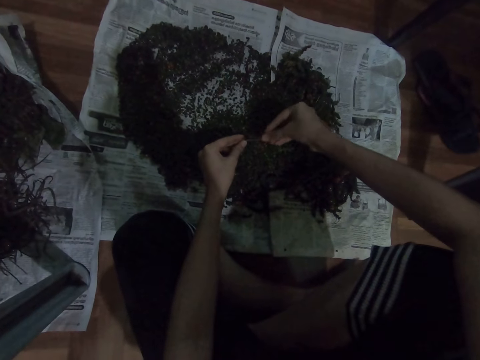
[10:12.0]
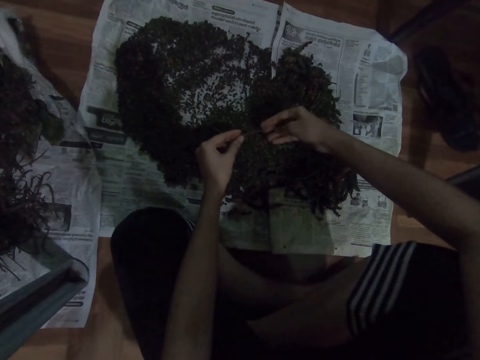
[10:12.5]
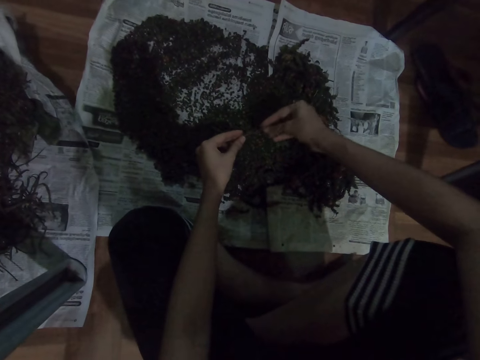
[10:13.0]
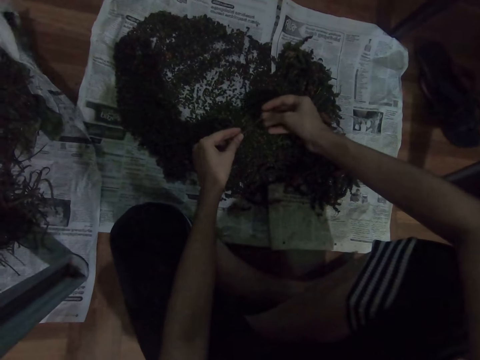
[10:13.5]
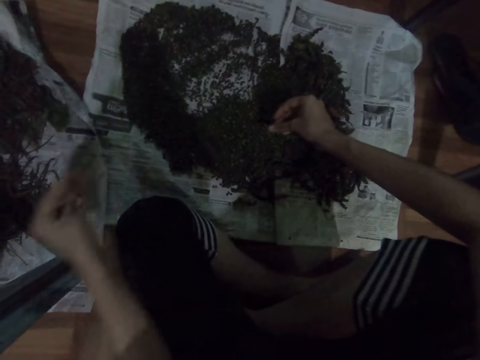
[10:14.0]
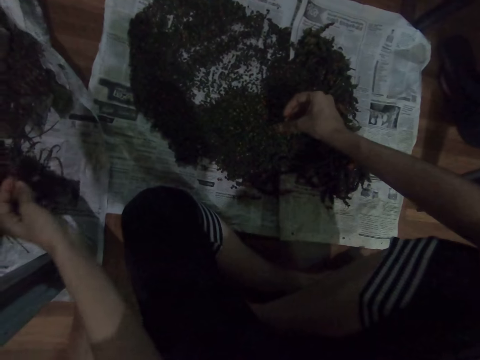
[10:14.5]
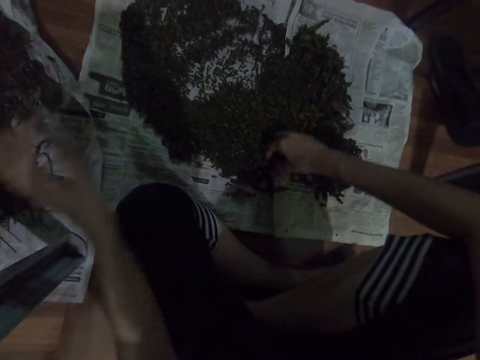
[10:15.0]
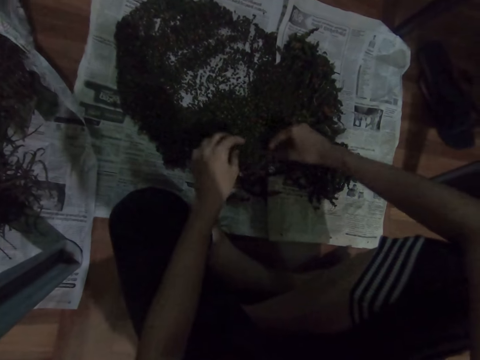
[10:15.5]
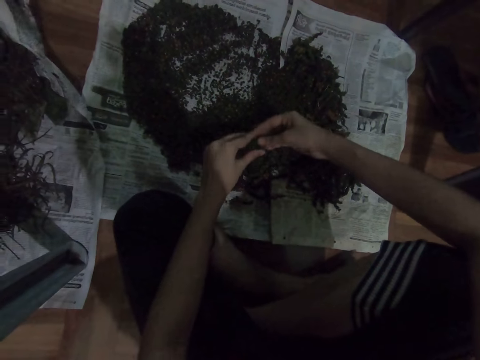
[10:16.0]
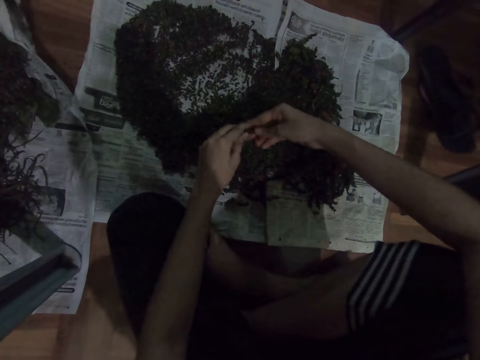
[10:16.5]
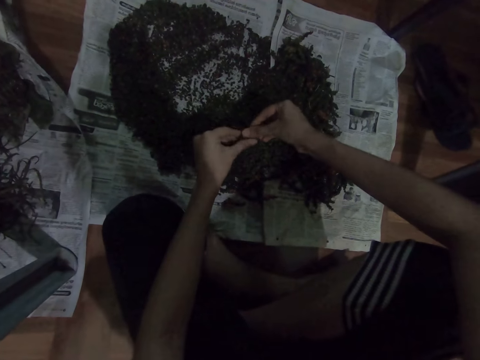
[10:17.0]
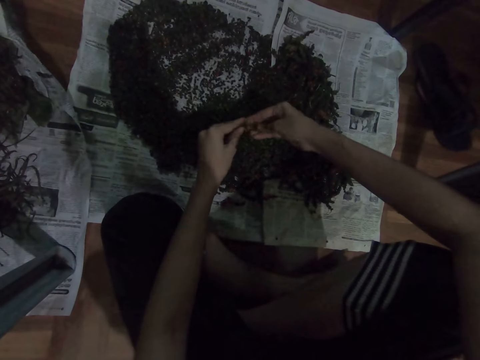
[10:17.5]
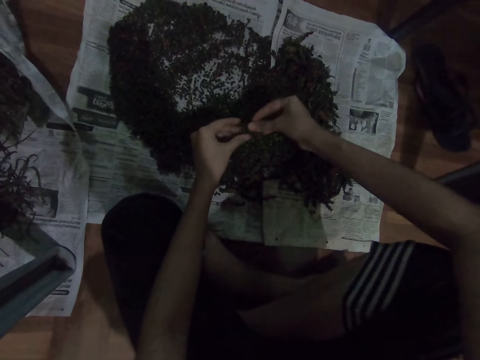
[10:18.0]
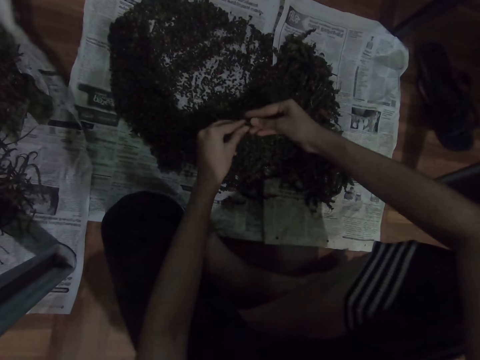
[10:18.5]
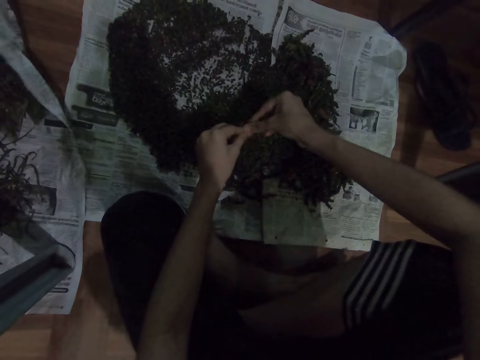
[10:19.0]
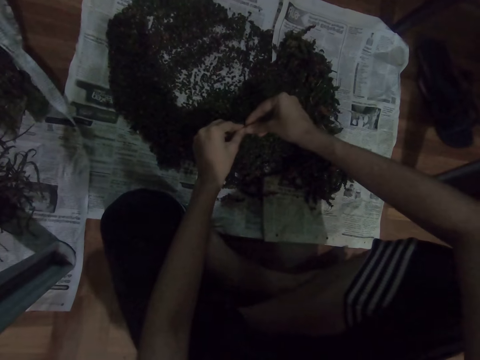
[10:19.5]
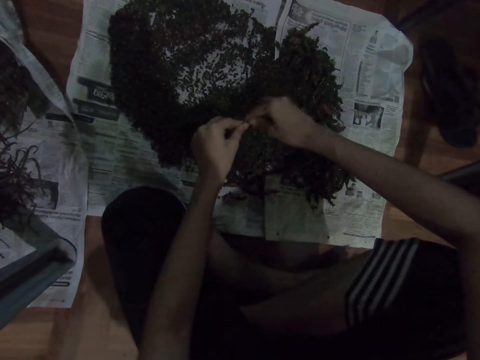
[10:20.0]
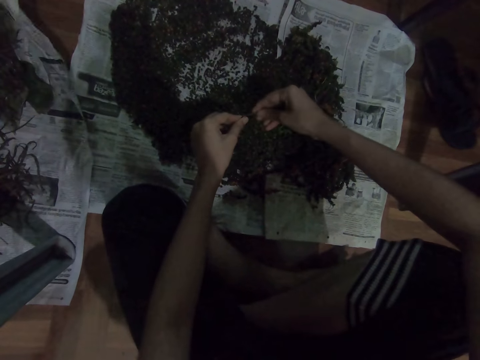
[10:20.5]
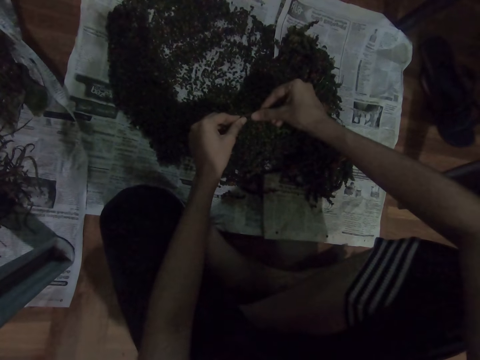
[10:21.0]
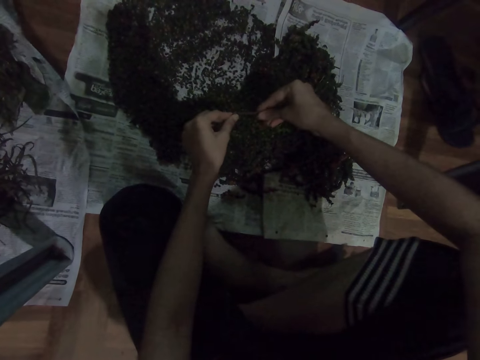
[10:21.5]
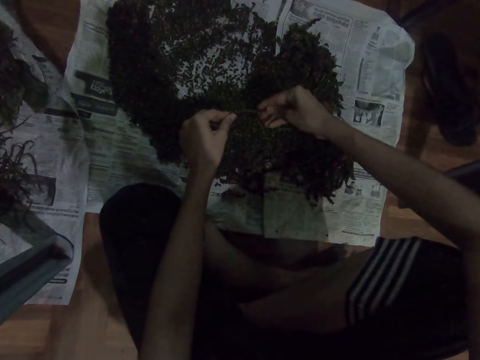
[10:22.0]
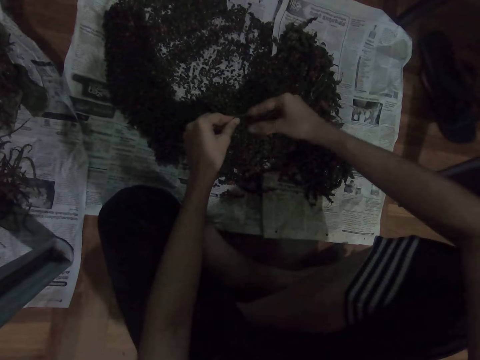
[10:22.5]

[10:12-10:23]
The camera wearer drops the herbs on the magazine paper. They place the dirt on the paper. They pick the vegetables. They scrub off the outer core of the herbs. They select the vegetables.

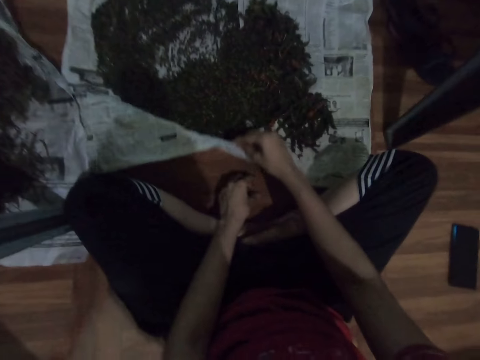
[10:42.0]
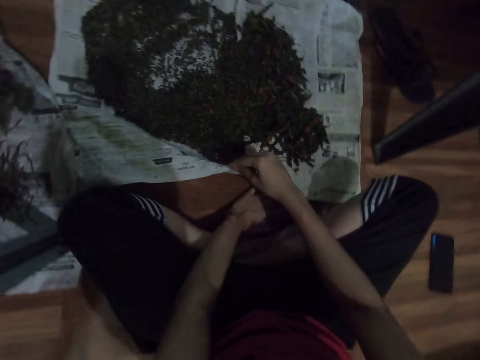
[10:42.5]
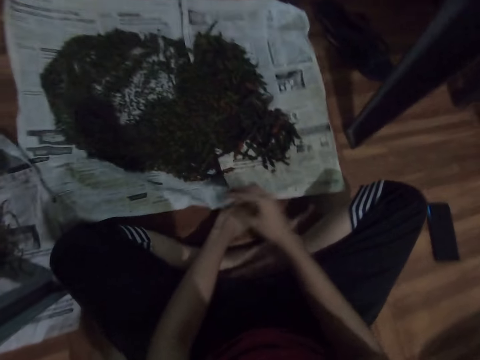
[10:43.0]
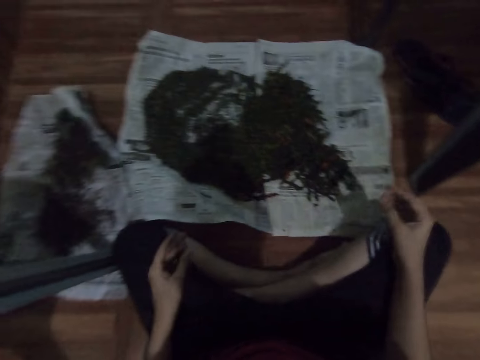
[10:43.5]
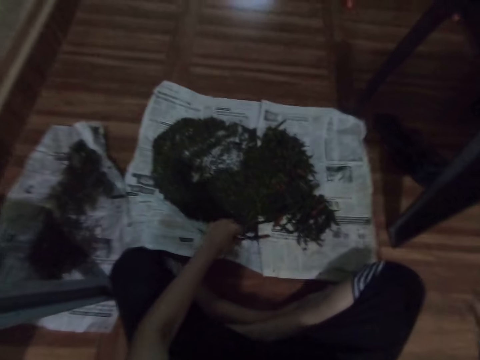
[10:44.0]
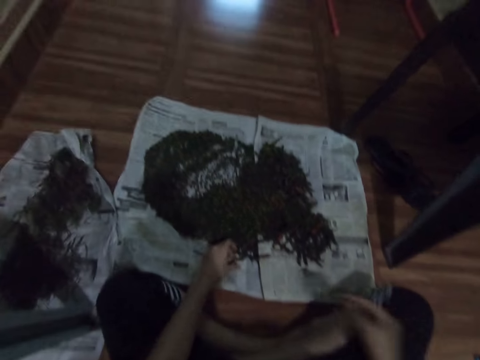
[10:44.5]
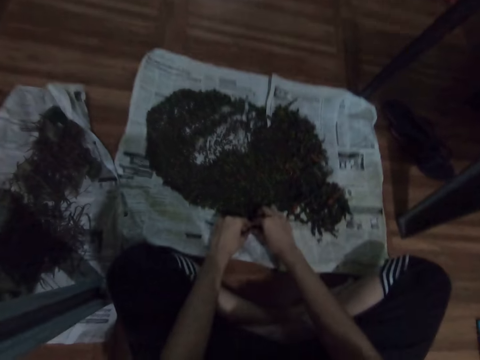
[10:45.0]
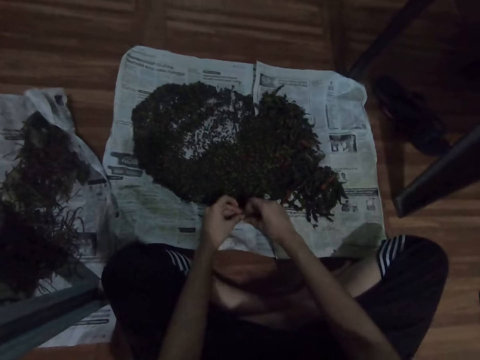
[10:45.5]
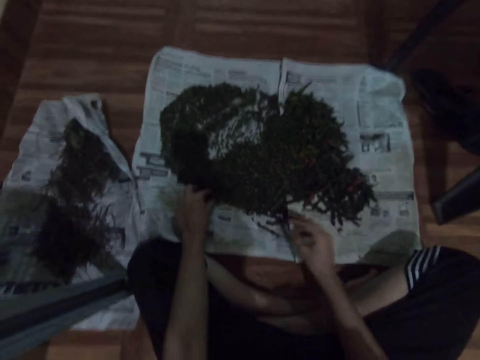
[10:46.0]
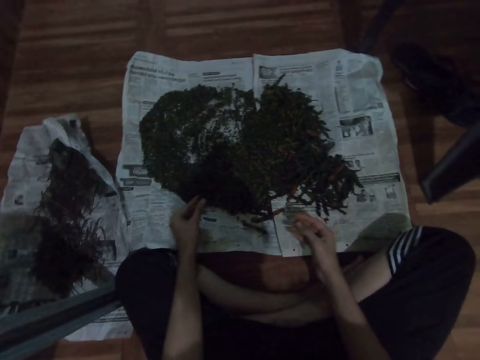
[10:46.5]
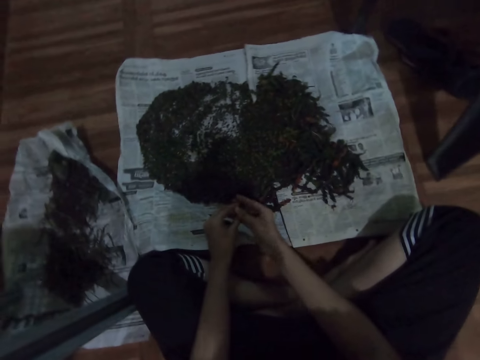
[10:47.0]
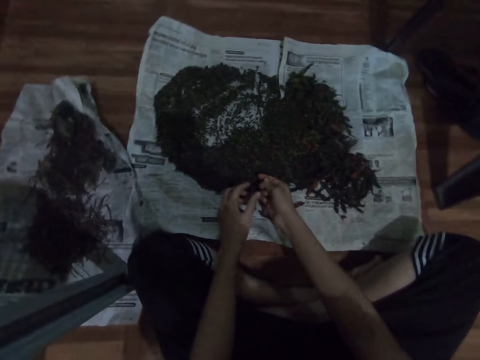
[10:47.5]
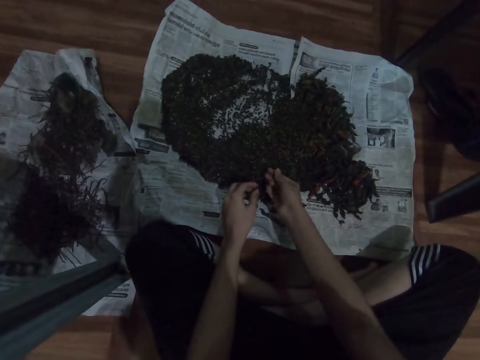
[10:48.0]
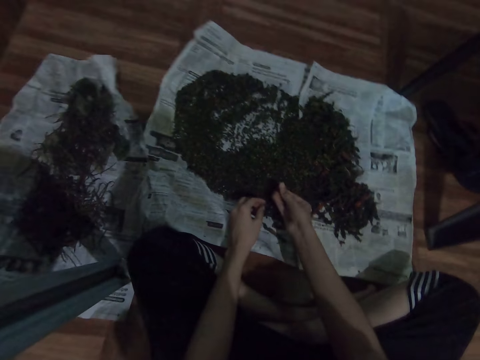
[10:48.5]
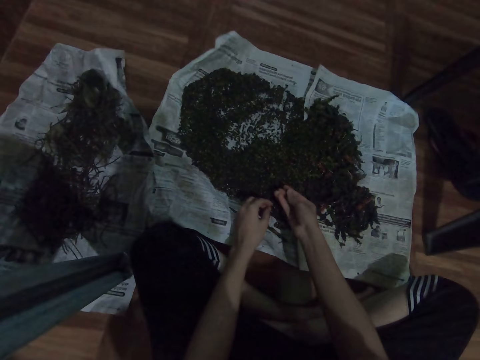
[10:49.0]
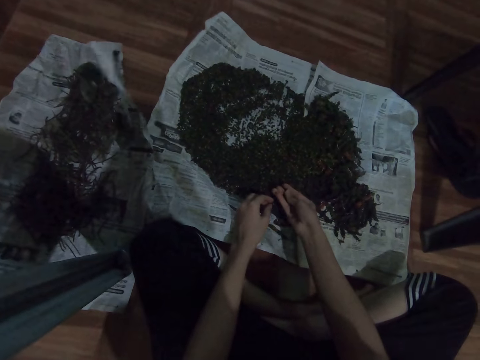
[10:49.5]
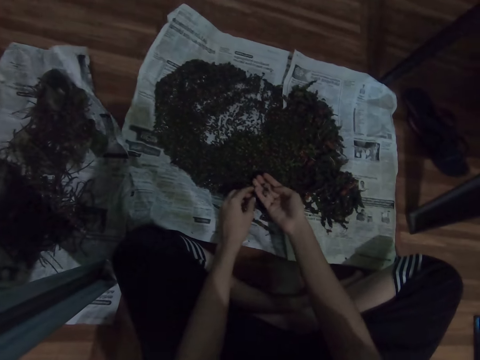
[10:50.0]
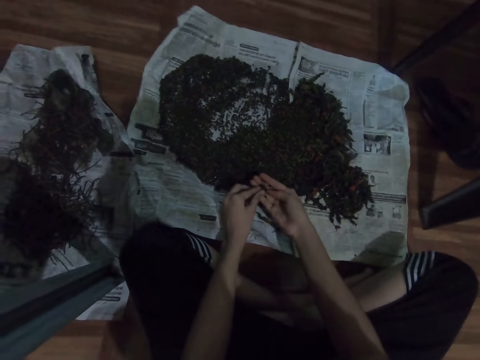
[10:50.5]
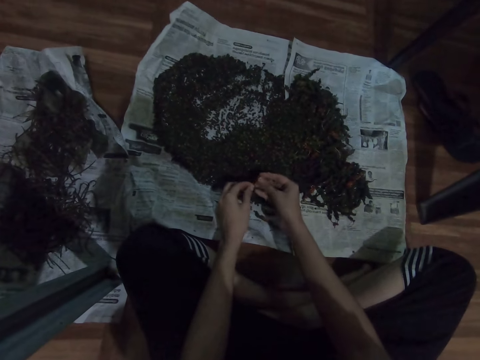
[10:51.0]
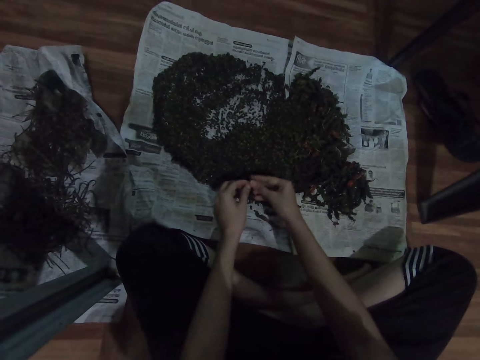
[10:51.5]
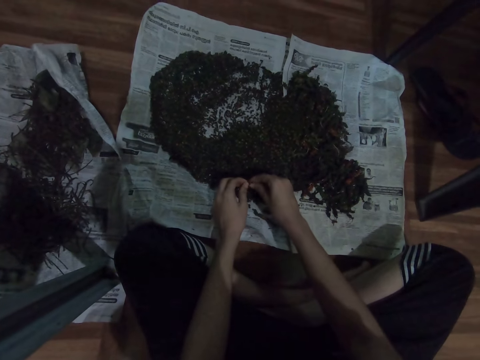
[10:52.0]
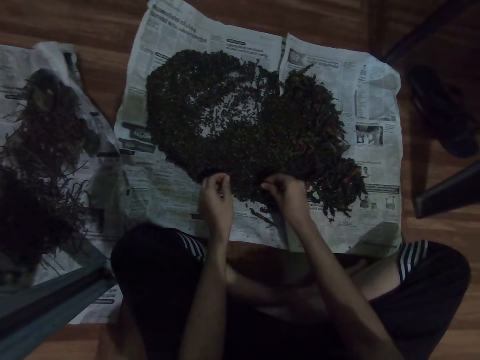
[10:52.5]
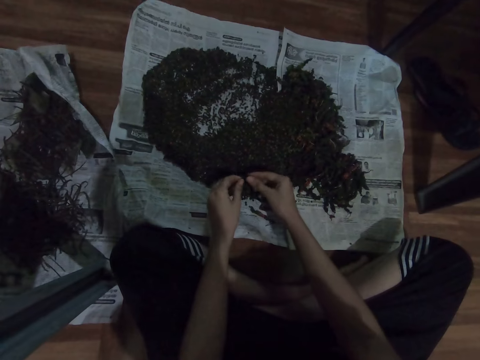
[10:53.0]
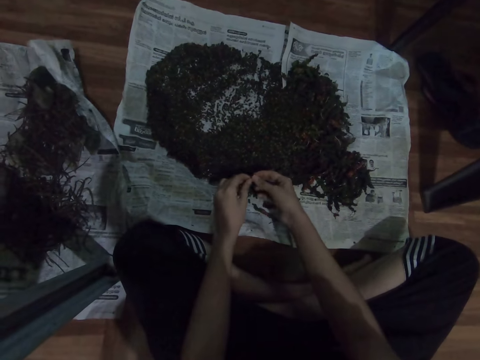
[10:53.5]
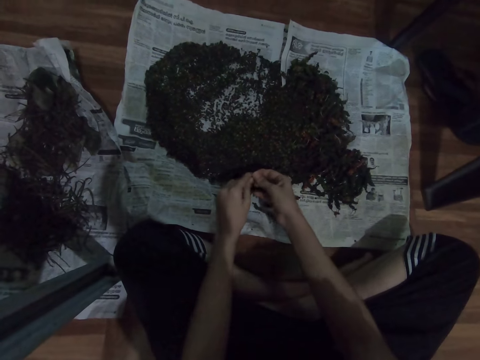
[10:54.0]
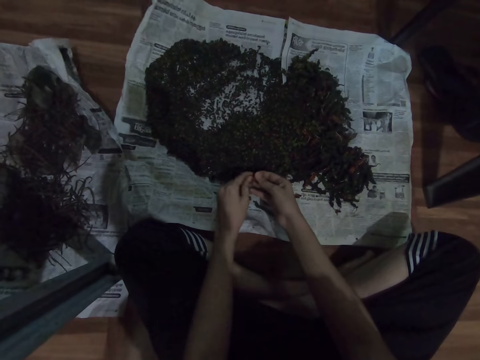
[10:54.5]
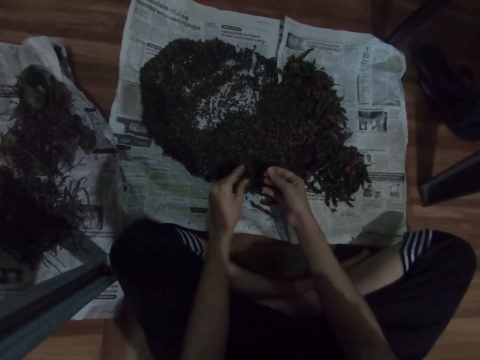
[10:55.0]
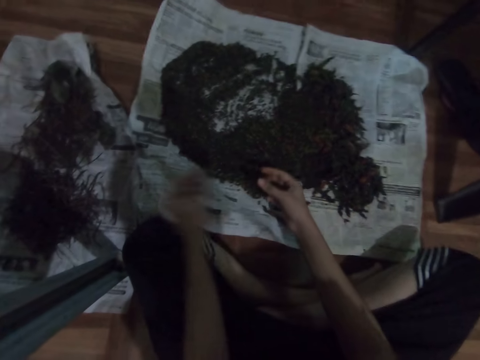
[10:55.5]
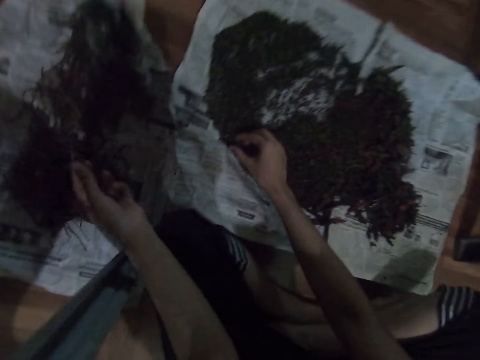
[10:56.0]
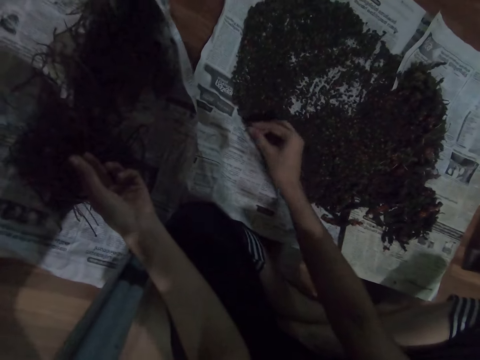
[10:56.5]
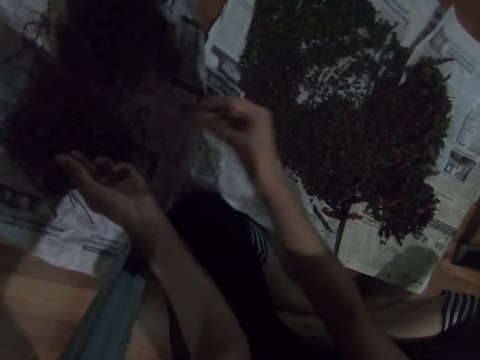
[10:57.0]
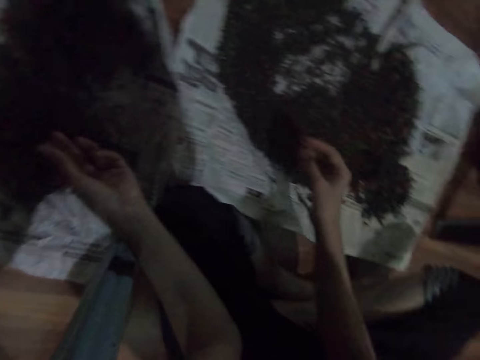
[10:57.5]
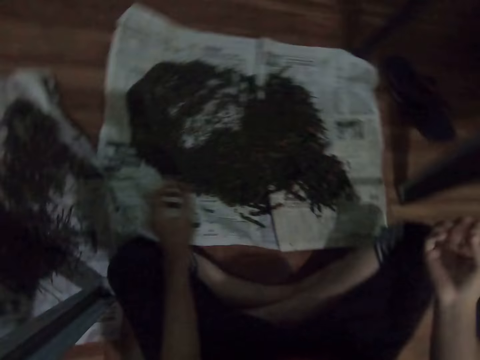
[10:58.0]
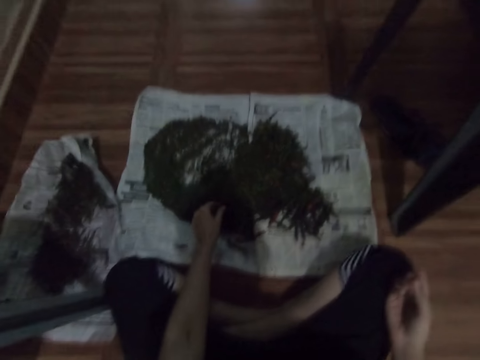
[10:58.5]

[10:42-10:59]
The camera wearer moves the left hand on the floor. They pick the vegetables or herb. They select the vegetables. They scrub off the outer core of the herbs. They drop the herbs on the magazine paper. They place the dirt on the paper.
